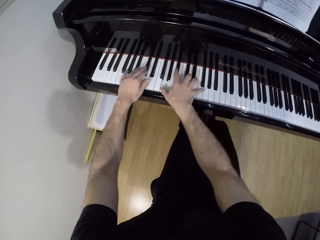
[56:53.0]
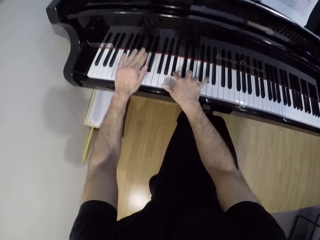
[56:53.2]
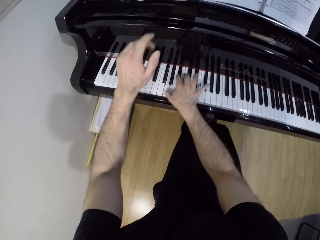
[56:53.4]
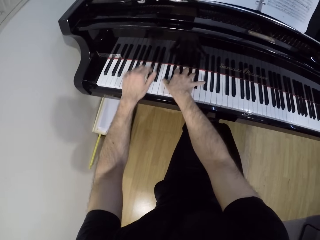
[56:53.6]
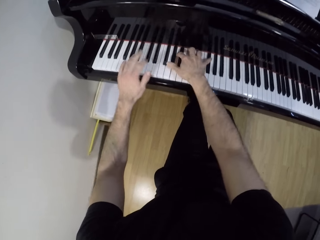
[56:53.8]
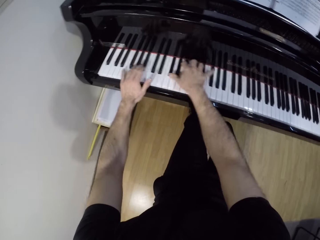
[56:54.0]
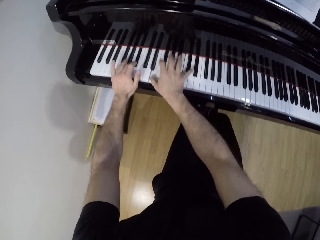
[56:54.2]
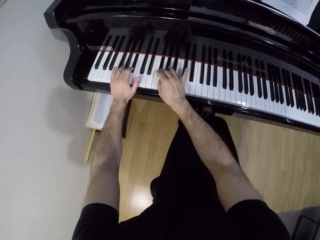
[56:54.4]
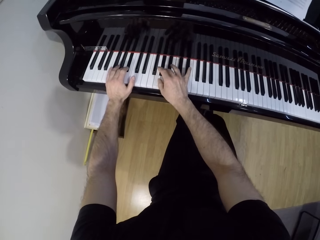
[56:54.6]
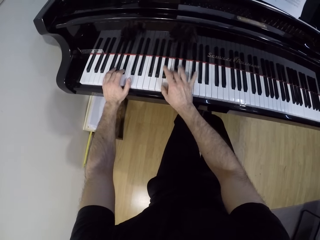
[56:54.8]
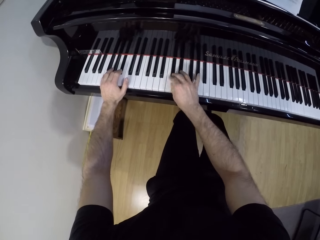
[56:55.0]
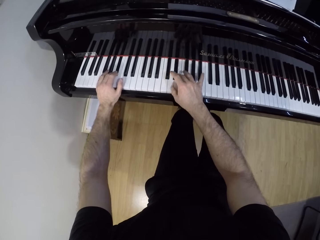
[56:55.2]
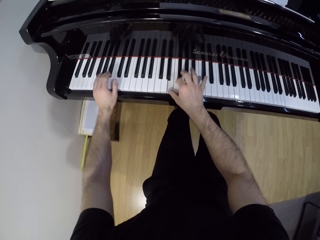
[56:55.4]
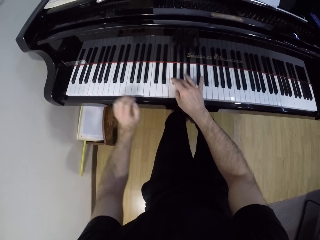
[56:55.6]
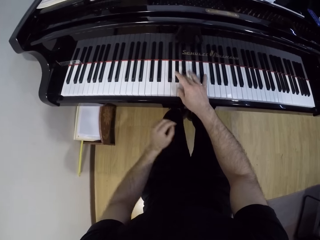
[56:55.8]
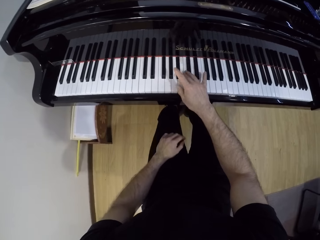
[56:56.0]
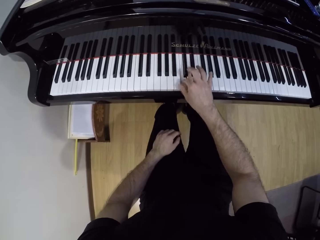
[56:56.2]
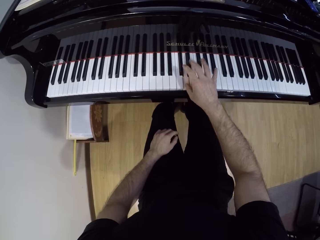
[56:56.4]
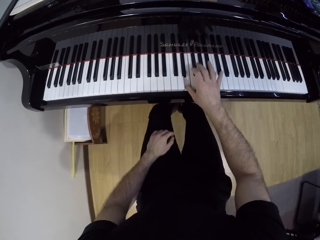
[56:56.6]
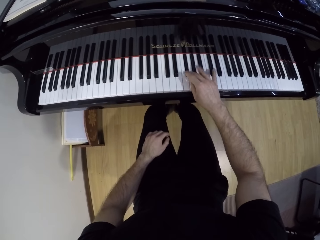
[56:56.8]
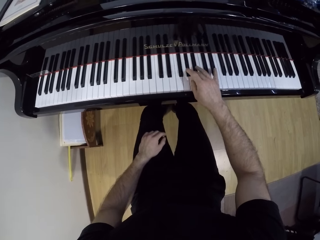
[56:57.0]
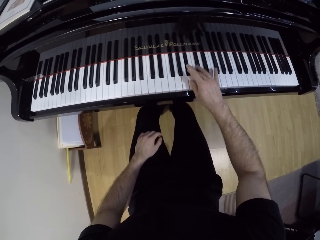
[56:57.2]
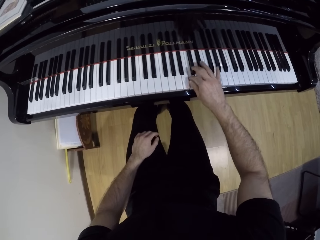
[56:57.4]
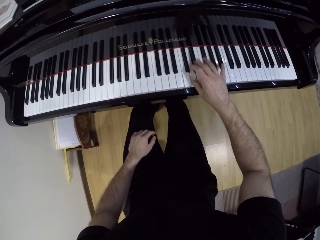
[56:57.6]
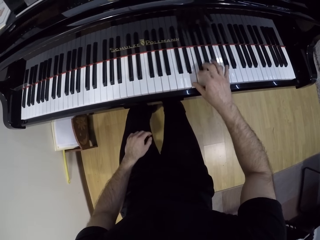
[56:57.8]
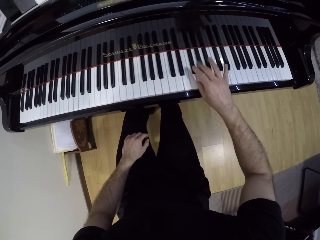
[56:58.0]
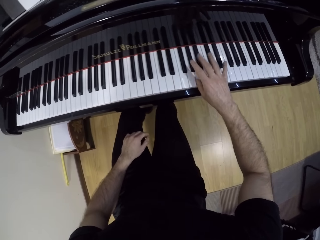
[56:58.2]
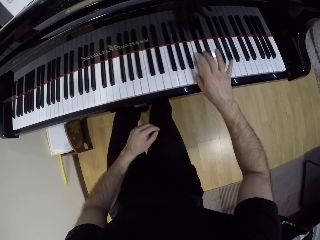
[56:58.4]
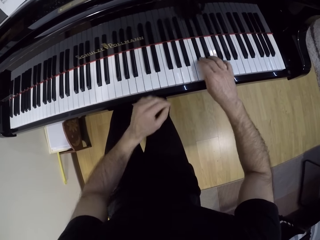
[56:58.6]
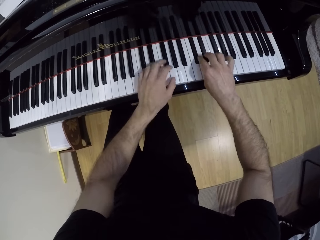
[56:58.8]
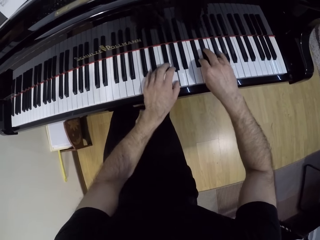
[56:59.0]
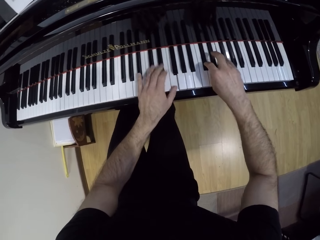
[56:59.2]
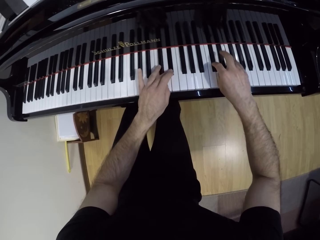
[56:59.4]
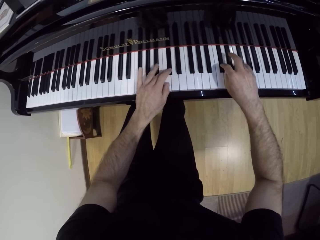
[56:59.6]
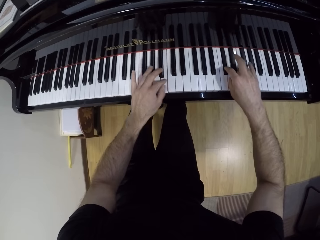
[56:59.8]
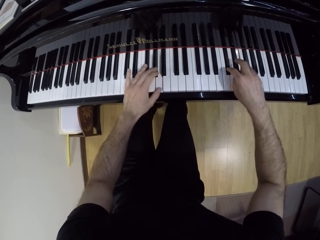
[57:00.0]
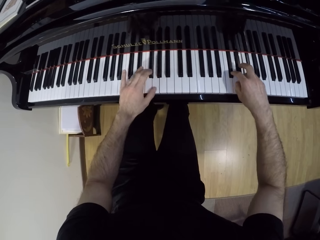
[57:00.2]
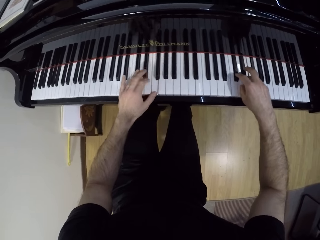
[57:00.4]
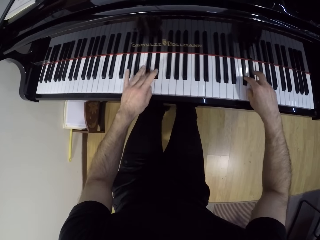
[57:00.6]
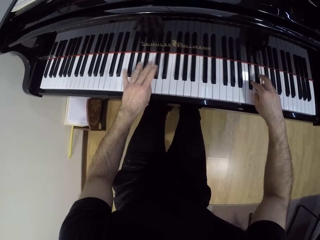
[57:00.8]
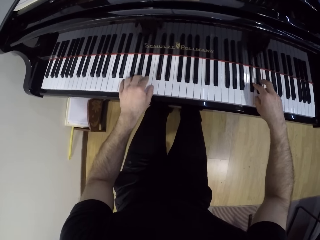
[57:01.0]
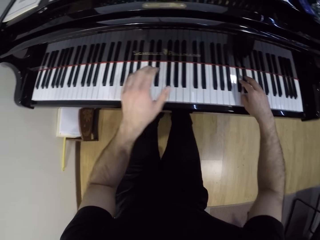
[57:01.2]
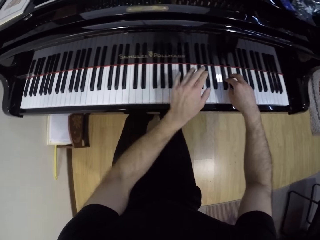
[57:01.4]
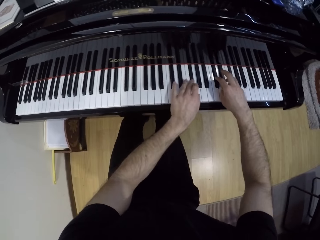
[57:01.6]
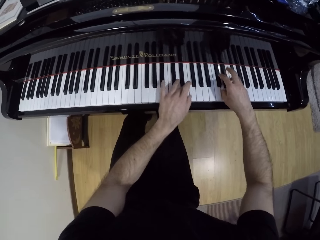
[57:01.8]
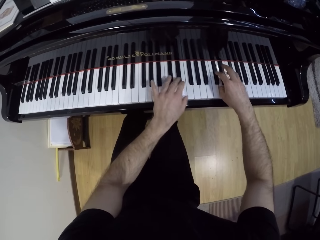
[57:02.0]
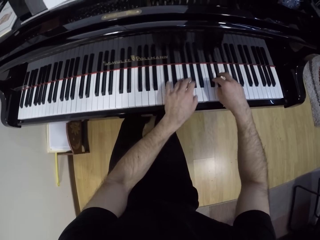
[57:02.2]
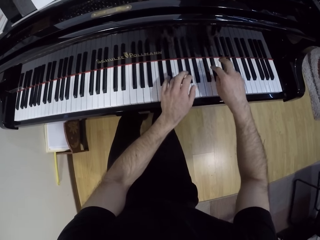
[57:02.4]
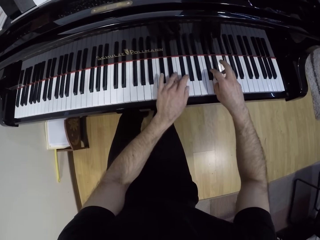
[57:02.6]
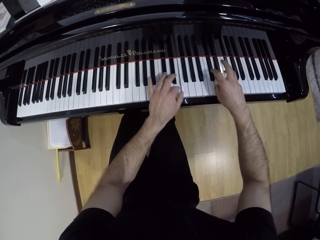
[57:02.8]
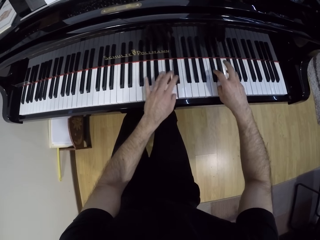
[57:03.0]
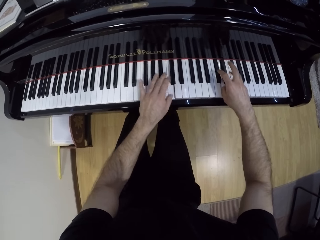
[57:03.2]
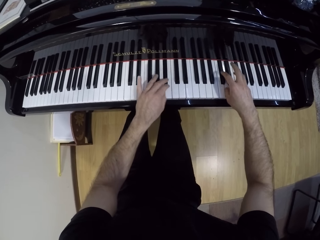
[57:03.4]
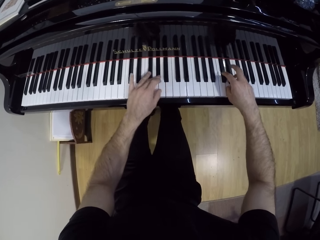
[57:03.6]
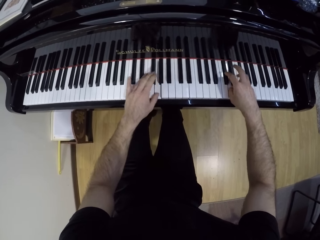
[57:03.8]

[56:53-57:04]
The camera wearer removes his left hand from the piano. He plays the piano with his right hand. He plays the piano with both hands.

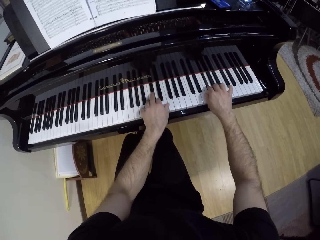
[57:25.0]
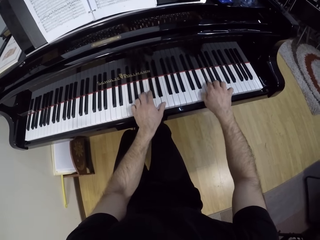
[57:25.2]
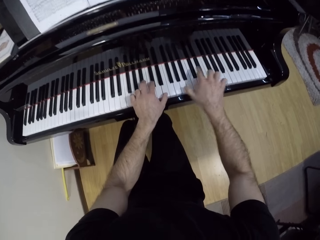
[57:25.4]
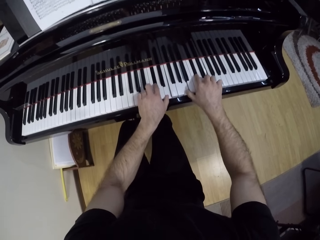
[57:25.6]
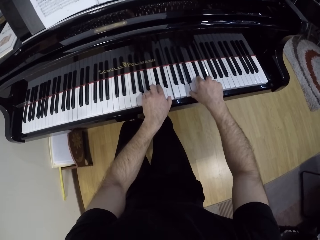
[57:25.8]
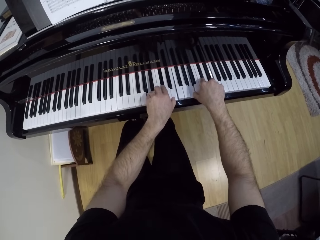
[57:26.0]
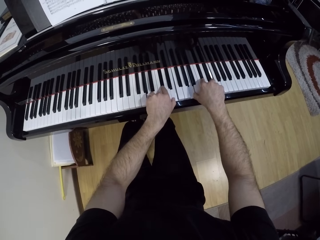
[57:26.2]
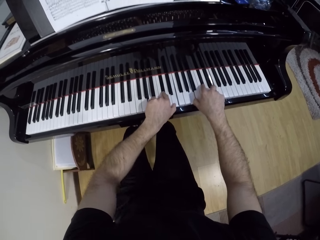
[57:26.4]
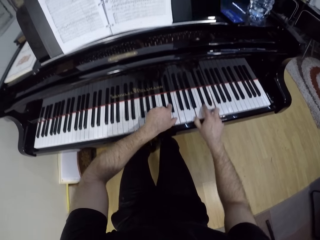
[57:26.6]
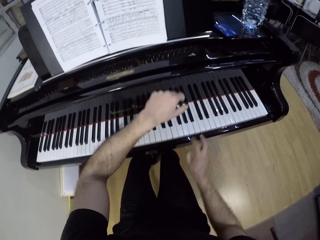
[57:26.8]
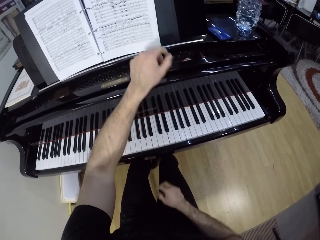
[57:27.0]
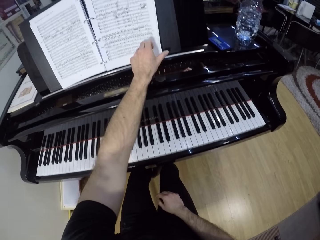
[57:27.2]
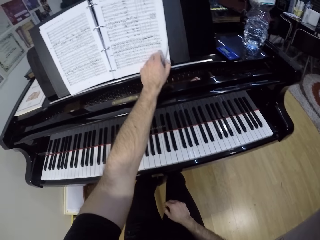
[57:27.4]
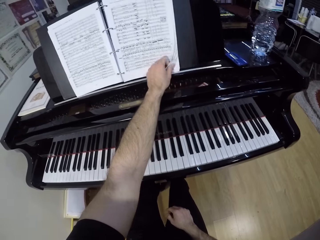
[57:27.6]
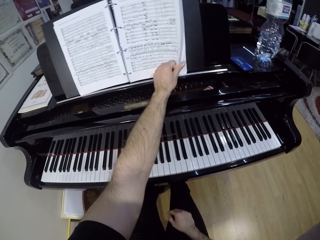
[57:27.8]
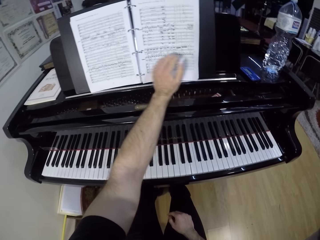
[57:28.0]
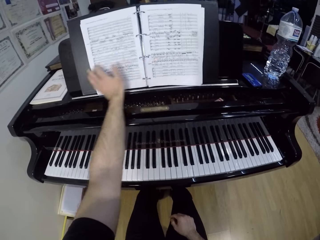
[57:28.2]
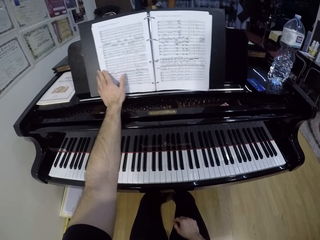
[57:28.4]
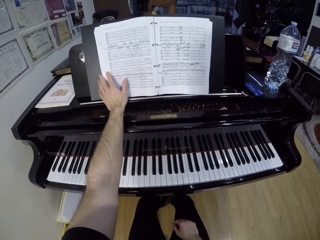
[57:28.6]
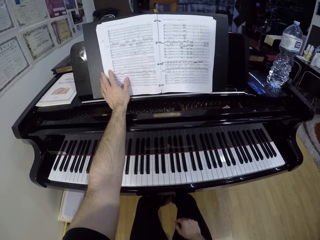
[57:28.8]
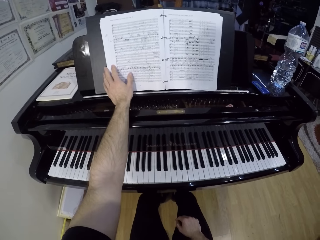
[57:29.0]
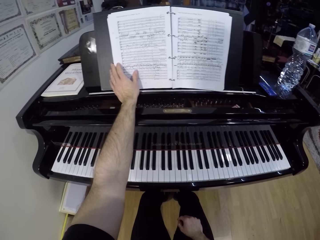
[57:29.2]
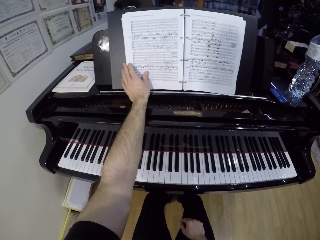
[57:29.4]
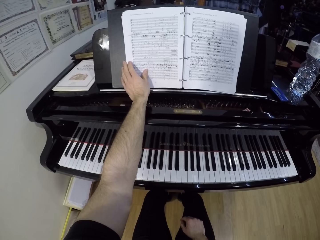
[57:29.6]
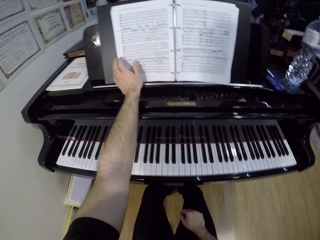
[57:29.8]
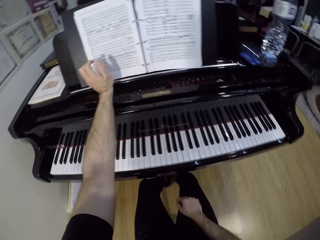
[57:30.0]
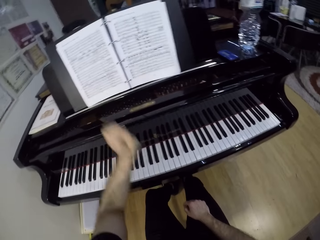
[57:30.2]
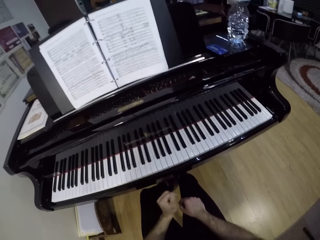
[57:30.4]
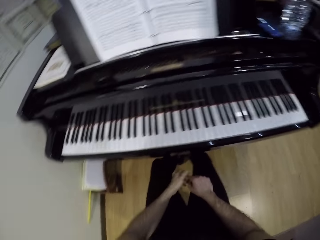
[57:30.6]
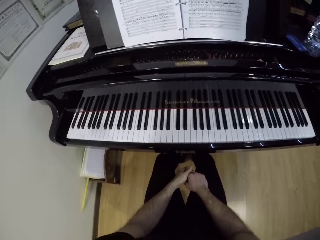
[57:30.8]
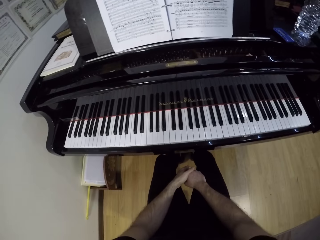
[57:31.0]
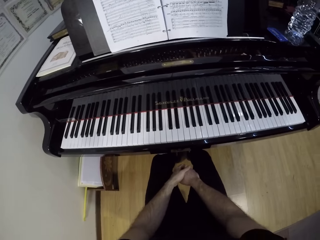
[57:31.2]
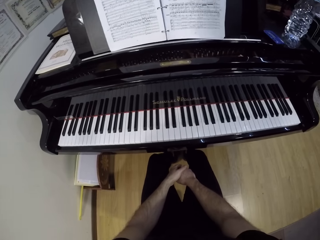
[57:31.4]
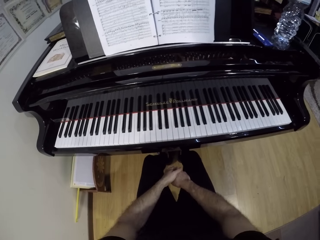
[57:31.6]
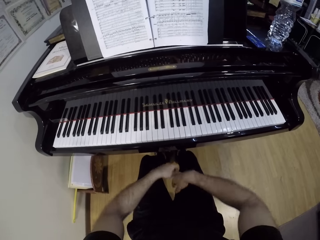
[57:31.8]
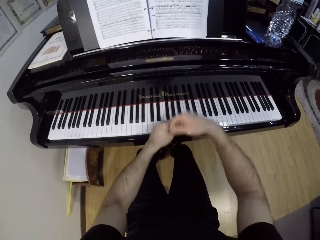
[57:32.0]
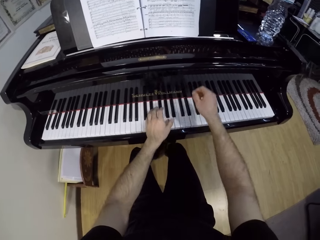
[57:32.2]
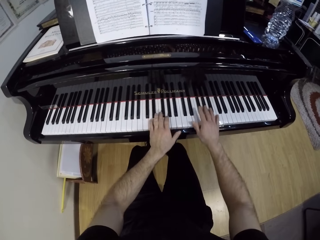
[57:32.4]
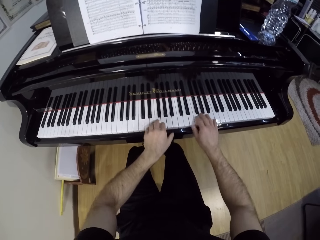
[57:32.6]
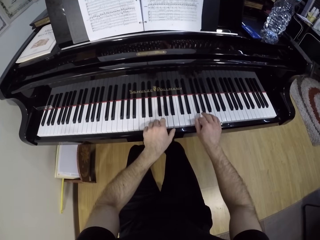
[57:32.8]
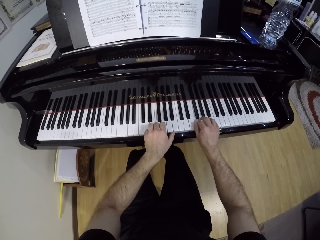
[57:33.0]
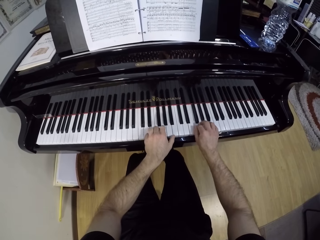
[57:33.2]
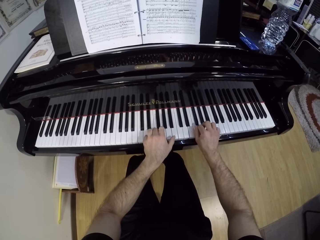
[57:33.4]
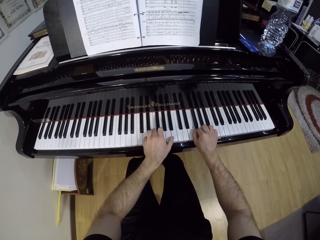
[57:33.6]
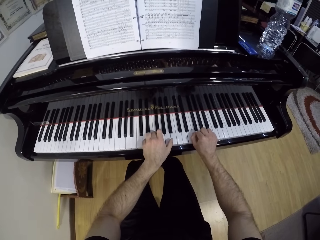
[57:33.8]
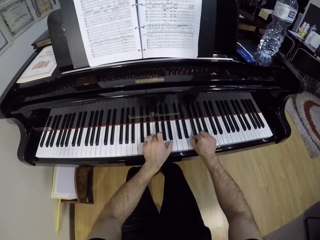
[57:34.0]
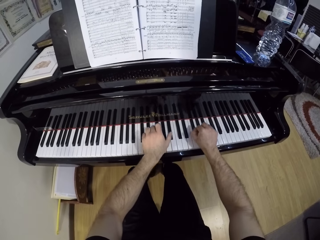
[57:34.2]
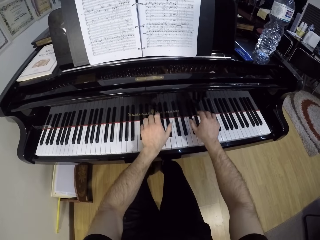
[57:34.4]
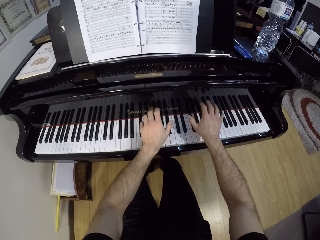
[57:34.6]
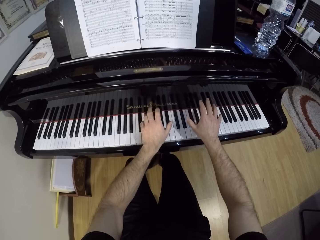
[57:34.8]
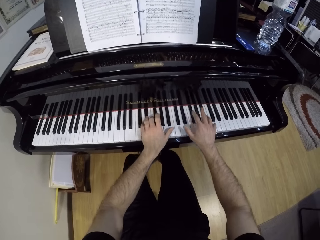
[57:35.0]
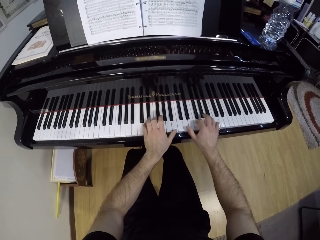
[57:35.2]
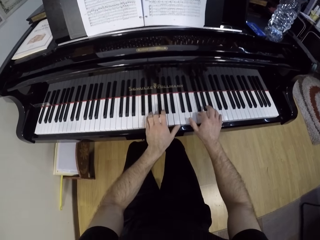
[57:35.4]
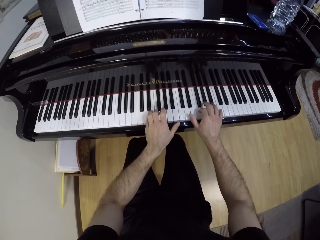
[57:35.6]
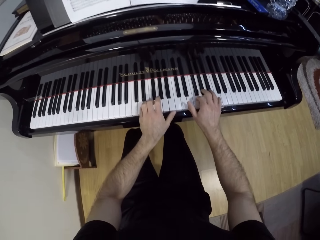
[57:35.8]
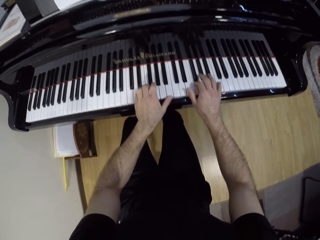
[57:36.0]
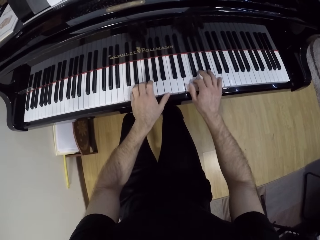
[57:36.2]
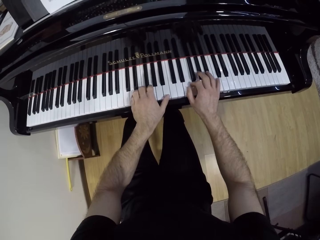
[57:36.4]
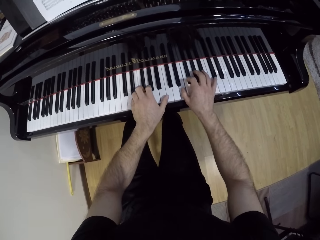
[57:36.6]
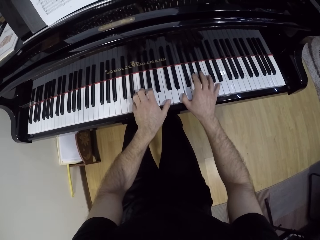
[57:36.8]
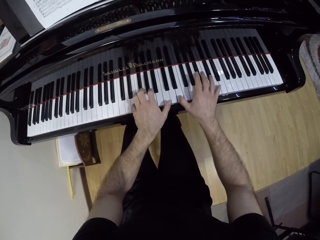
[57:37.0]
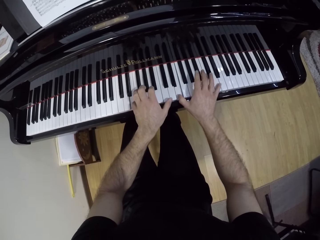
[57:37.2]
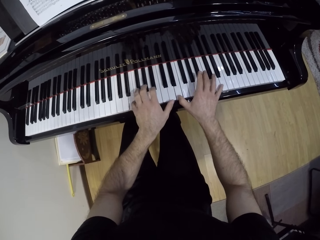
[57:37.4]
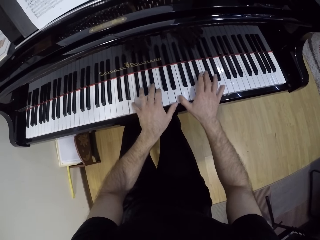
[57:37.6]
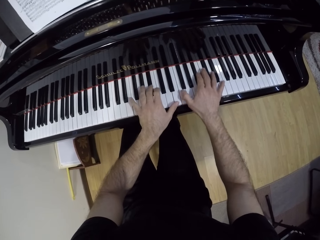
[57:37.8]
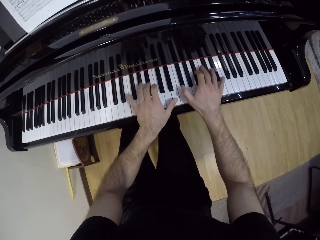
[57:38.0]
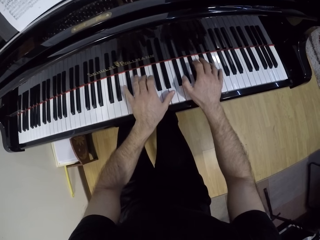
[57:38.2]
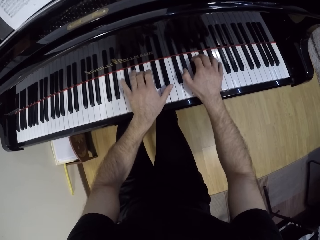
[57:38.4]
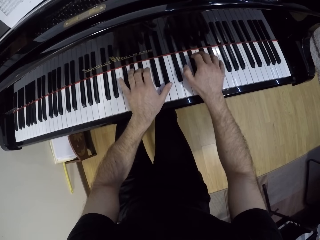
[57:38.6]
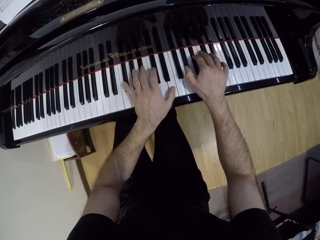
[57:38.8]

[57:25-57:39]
The camera wearer removes both hands from the piano. They adjust a book on the piano. They grab the page of the book with the left hand. They stare at the book. They look at the piano. They play the piano with both hands.
